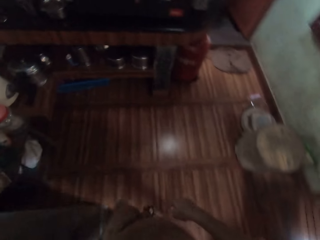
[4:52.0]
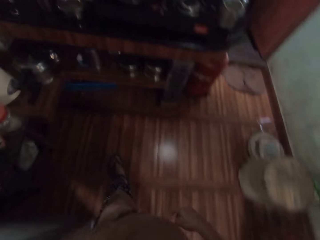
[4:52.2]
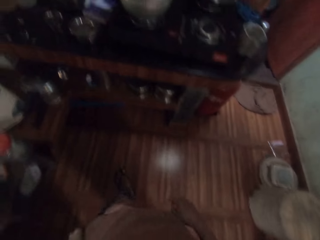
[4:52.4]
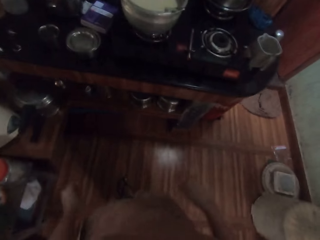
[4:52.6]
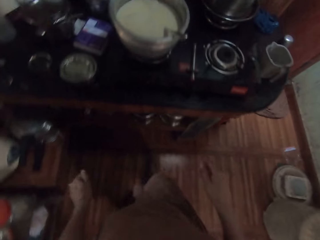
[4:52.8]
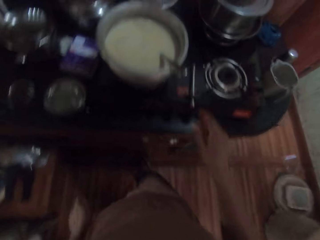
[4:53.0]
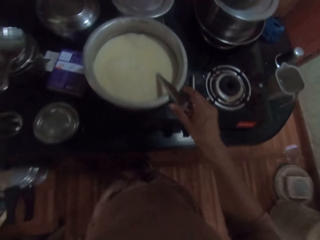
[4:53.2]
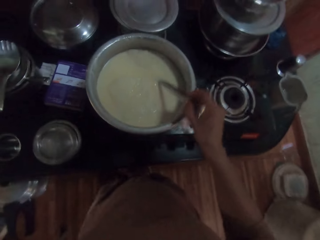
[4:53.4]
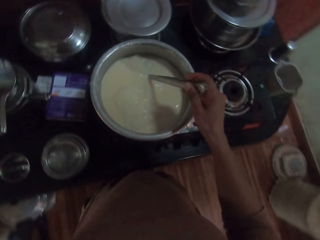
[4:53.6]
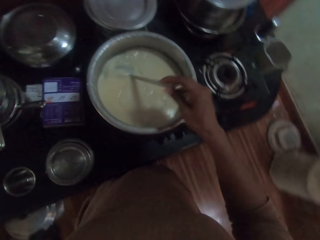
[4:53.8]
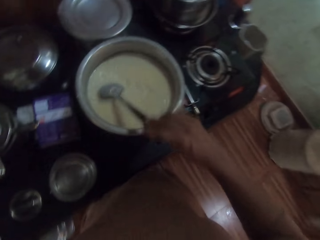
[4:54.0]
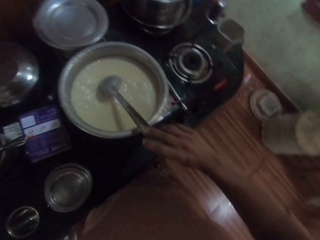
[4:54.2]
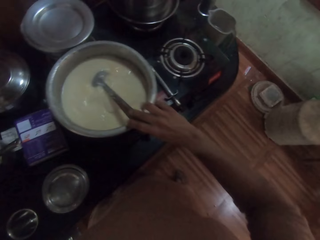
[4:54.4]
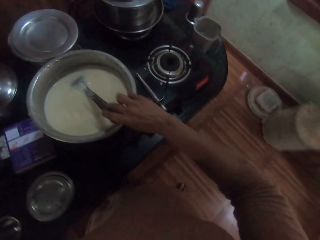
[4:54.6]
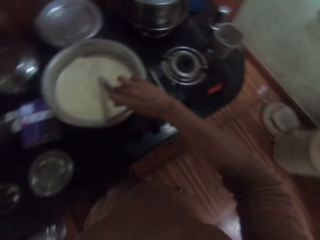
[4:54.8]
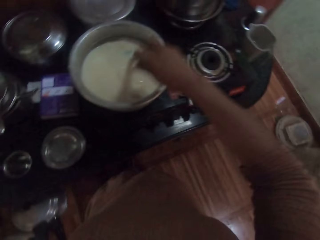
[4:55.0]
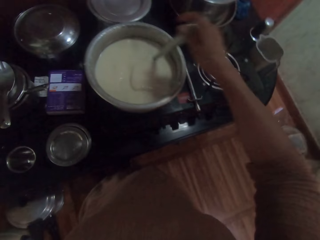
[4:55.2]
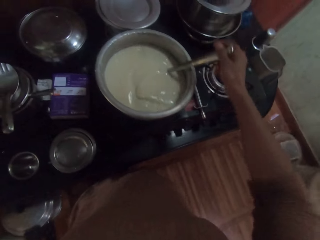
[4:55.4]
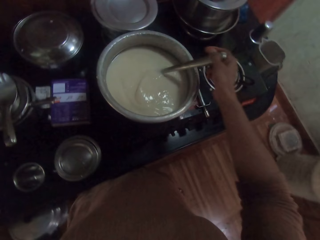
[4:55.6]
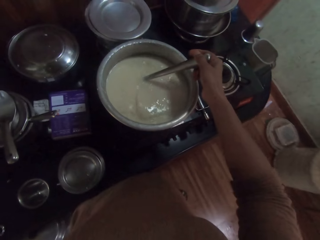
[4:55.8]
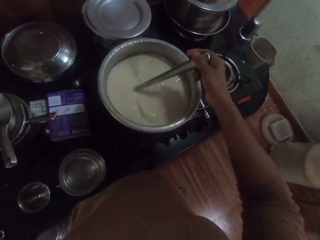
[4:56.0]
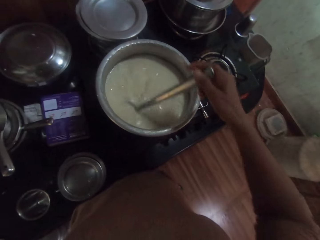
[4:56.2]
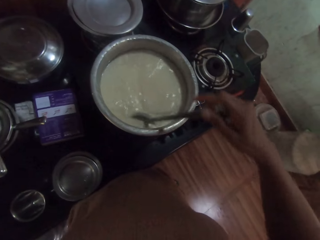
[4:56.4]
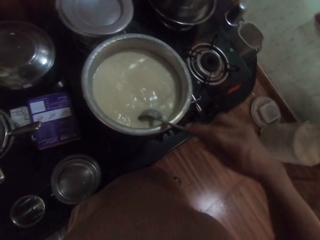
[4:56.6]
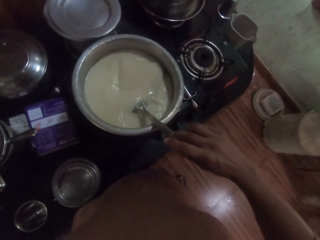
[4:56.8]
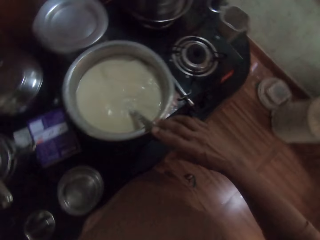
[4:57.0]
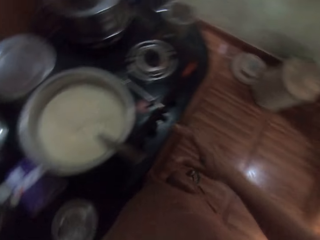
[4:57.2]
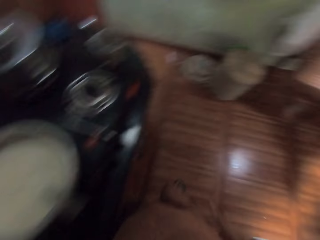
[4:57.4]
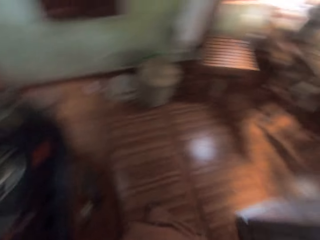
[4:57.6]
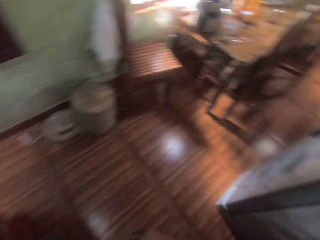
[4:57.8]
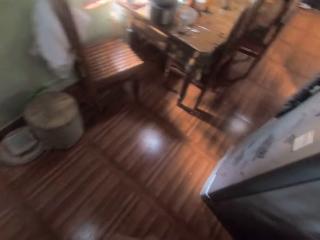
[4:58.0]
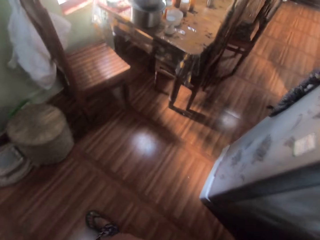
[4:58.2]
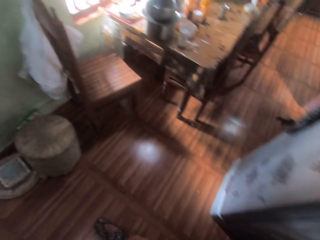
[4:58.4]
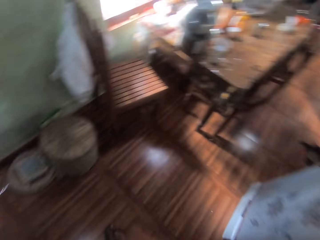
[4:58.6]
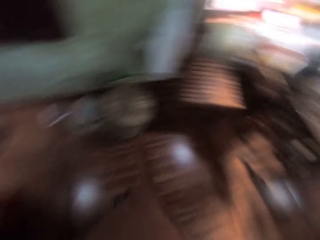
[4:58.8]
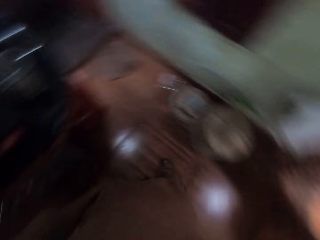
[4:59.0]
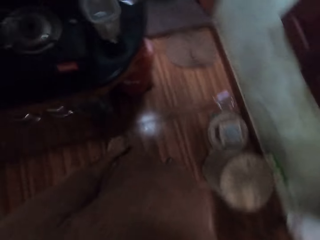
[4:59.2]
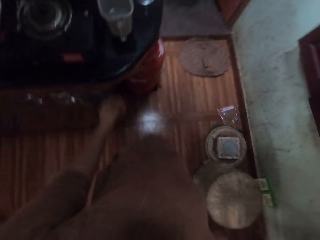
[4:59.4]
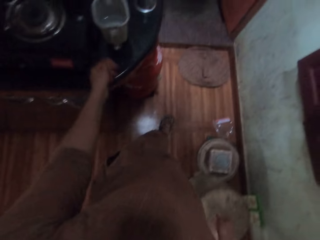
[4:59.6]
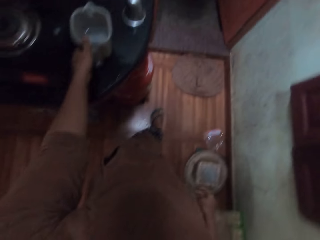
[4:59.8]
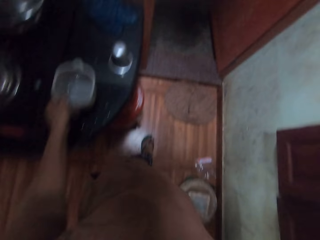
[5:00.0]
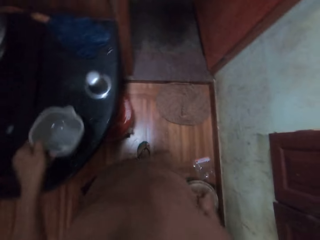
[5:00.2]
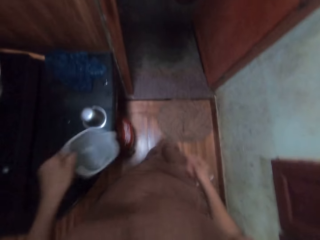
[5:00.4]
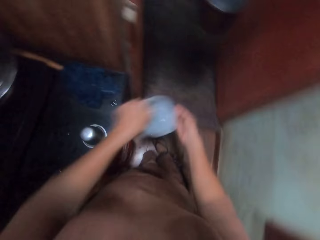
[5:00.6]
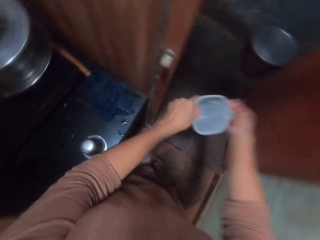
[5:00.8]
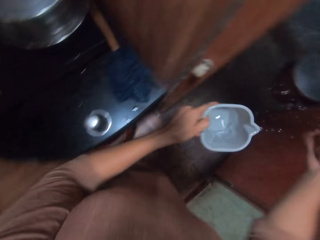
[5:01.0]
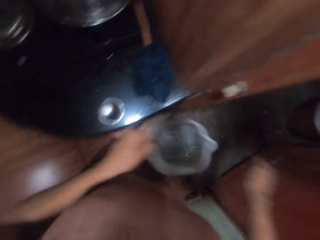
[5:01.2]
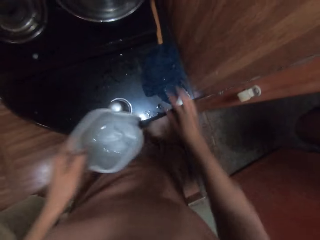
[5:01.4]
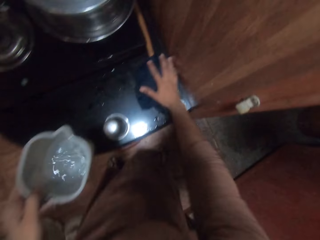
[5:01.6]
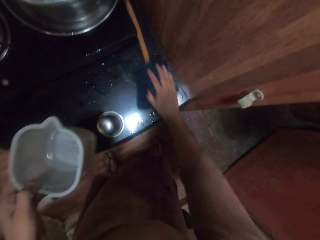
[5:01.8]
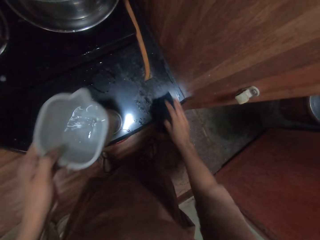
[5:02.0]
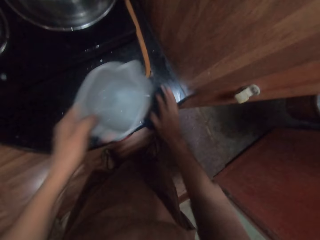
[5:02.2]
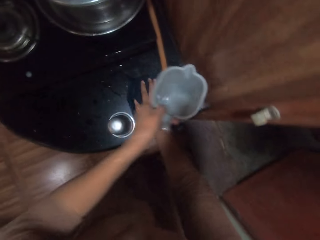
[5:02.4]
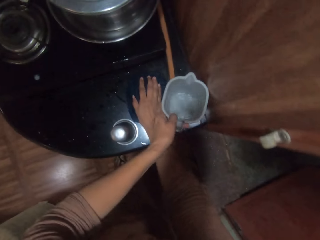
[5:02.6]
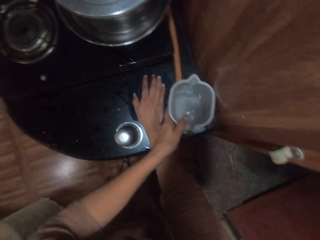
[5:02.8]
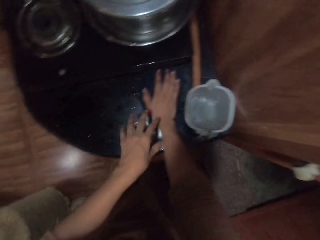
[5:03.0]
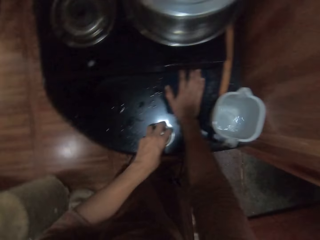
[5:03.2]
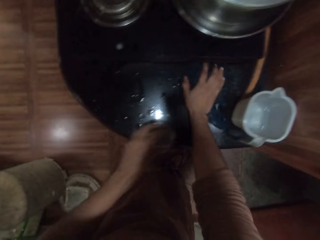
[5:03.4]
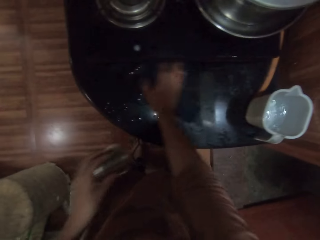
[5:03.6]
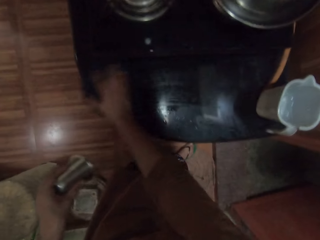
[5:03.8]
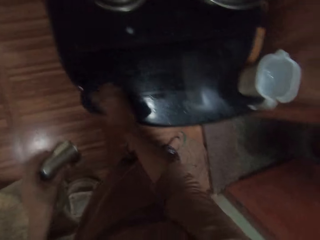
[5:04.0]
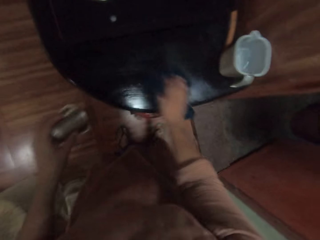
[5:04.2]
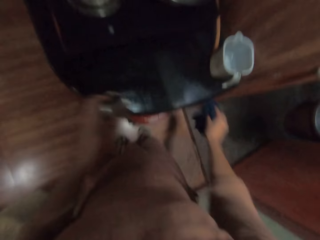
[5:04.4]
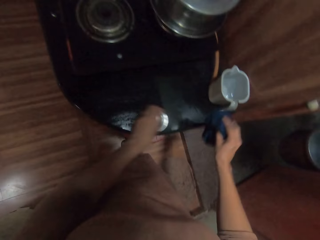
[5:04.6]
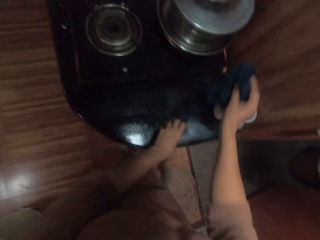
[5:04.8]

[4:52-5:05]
The camera wearer walks around. She holds a spoon in a pot on the cooker with her right hand. She stirs some liquid in the pot on the cooker with the spoon in her right hand. She picks up a jug from the kitchen counter with her left hand. She pours some water from the jug in her left hand into her right hand. She picks up a rag on the kitchen counter with her right hand. She drops the jug on the kitchen counter with her left hand. She wipes the kitchen counter with the rag in her right hand. She picks up a cup from the kitchen counter with her left hand.

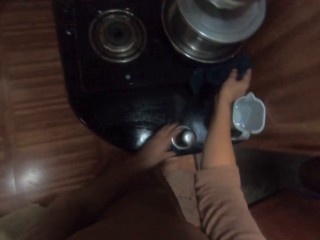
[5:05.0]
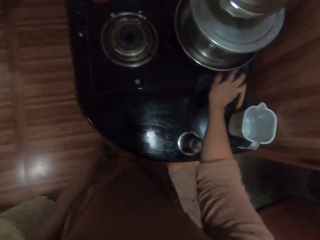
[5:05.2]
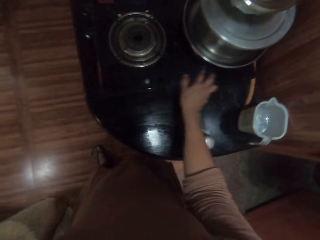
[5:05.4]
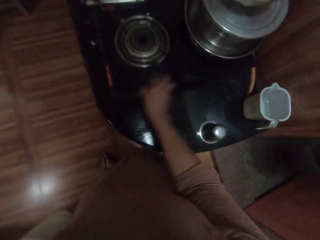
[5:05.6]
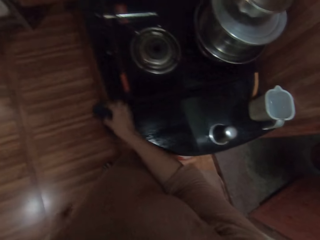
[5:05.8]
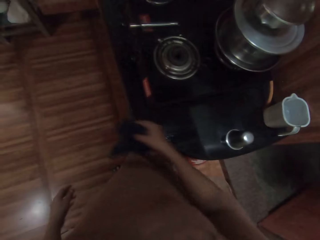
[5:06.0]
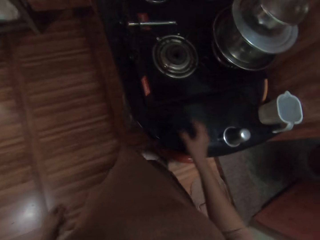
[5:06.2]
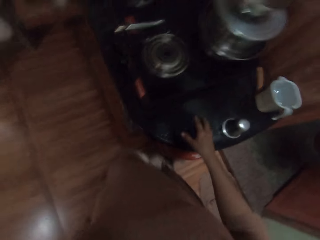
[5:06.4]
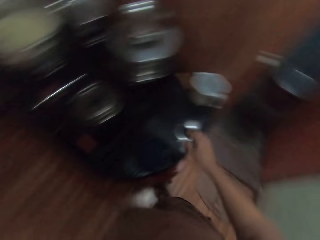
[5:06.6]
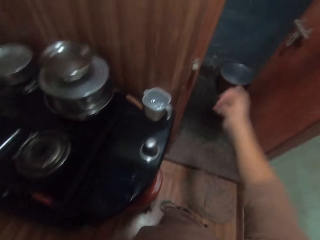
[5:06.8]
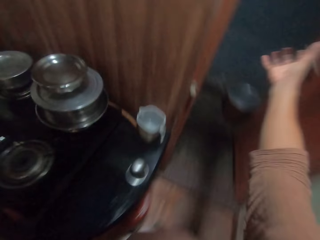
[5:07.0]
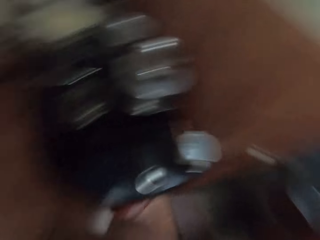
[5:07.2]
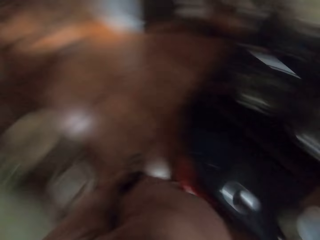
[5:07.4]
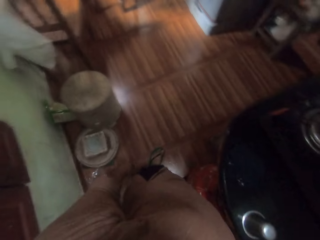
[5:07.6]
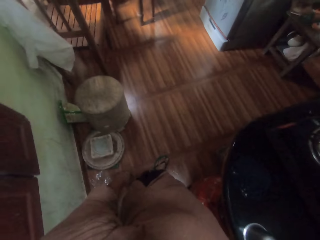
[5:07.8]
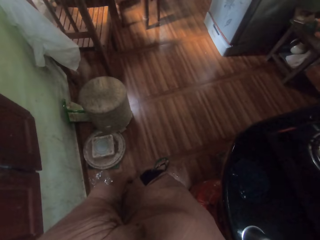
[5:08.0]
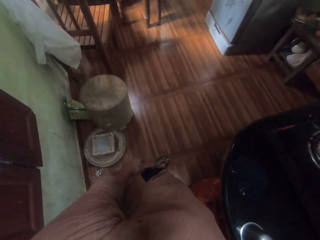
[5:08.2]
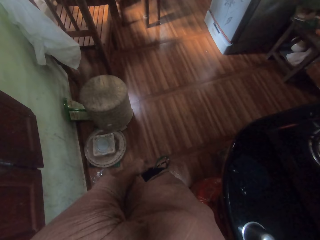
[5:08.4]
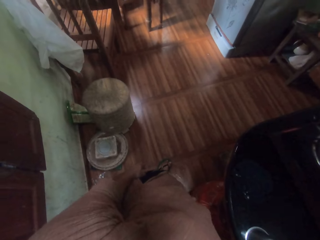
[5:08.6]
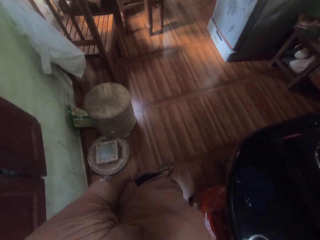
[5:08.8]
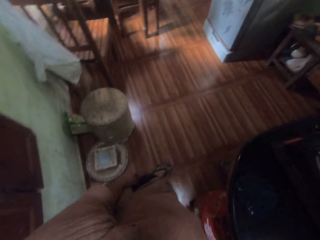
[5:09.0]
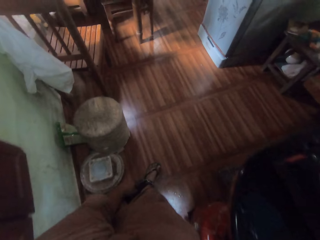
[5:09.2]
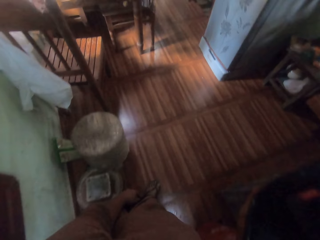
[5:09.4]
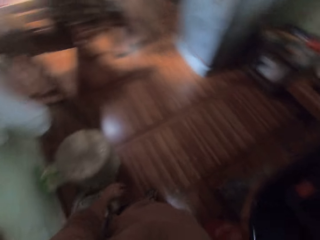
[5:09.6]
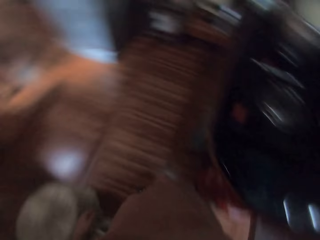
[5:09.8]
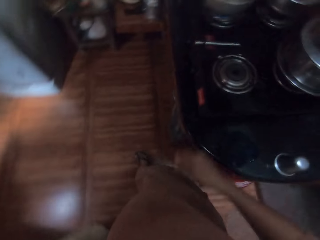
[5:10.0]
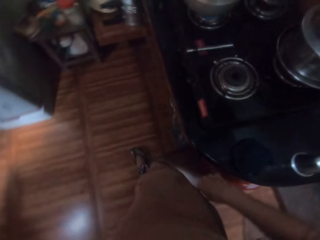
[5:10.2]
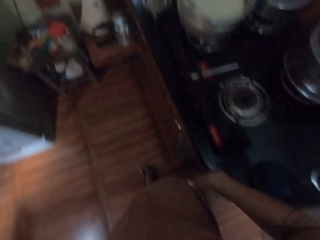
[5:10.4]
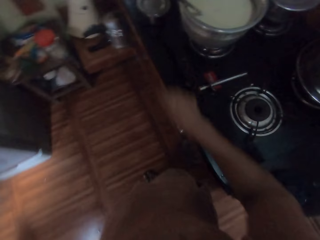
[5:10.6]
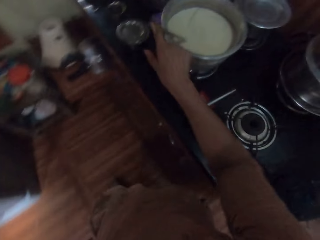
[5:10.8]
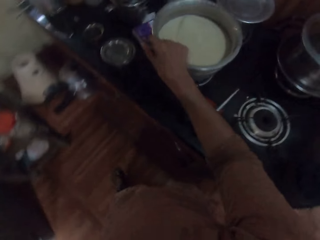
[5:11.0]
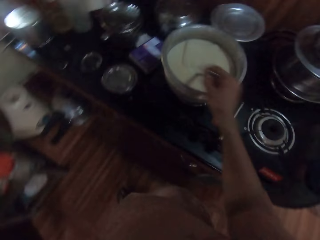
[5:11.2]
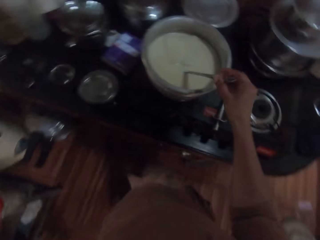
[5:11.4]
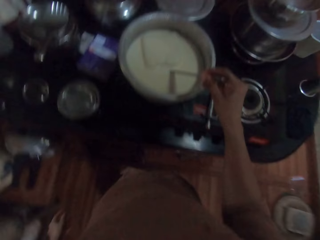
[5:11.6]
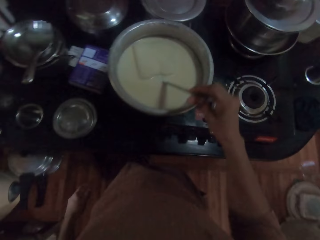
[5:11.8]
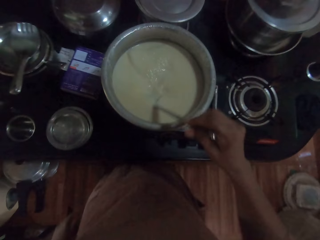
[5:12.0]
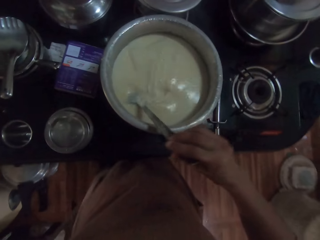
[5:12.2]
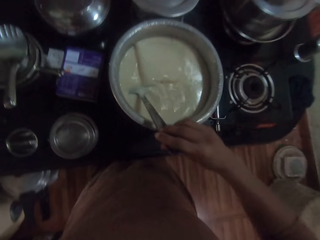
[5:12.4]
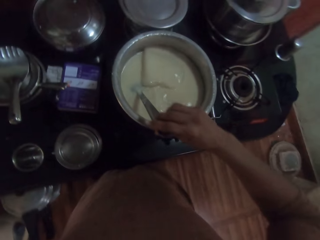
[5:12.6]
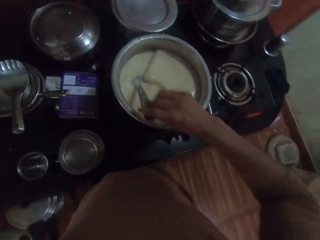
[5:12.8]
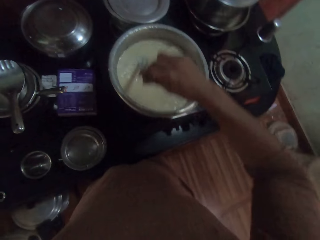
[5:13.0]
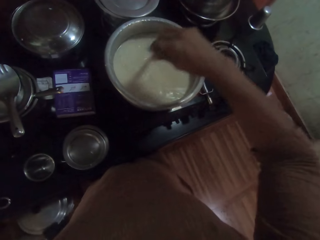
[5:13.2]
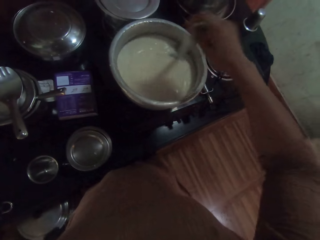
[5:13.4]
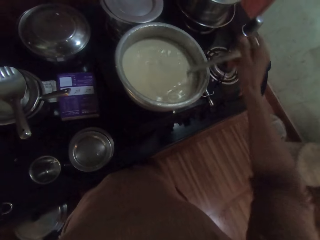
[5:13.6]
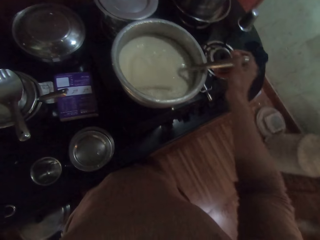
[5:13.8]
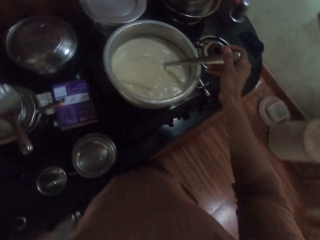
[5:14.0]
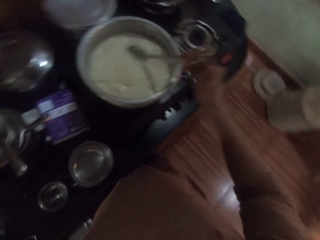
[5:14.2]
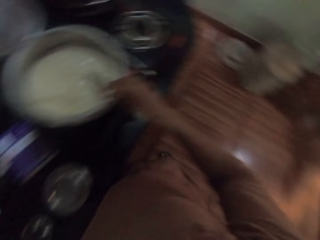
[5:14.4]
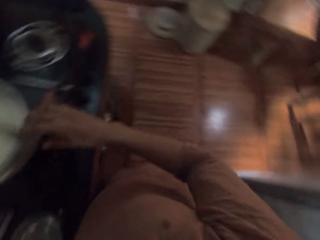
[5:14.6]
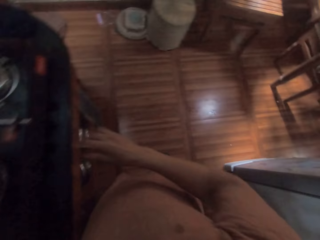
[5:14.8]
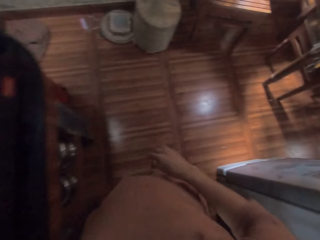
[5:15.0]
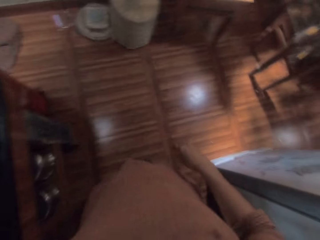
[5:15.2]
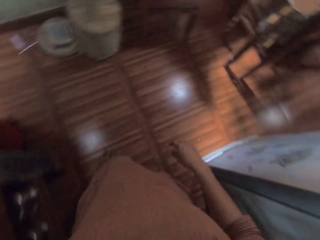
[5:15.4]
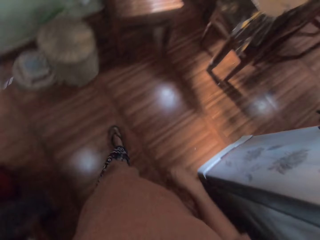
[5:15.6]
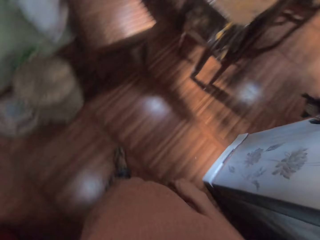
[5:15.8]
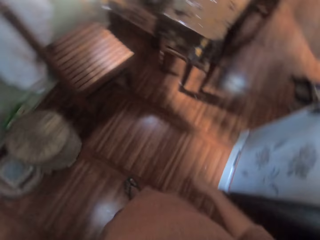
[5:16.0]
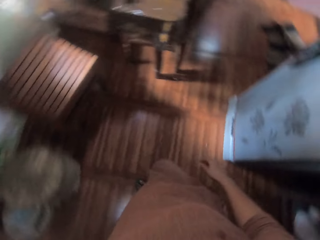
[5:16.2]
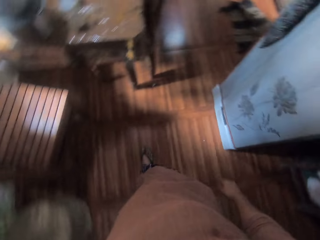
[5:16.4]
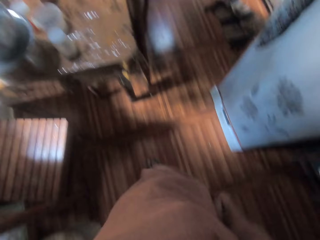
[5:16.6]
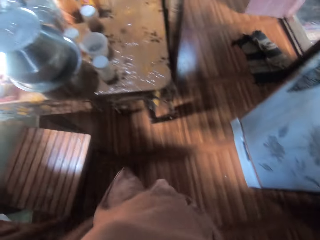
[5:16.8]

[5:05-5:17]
The camera wearer drops the cup on the kitchen counter with her left hand. She drops the rag on the kitchen counter with her right hand. She looks around. She picks up the spoon in the pot on the cooker with her right hand. She stirs the liquid in the pot on the cooker with the spoon in her right hand. She drops the spoon in the pot on the cooker with her right hand.
